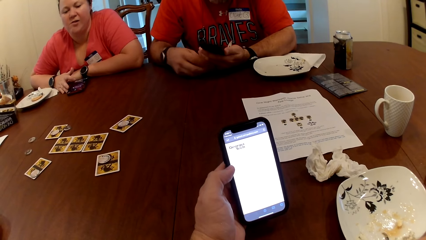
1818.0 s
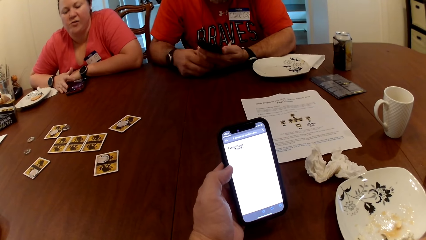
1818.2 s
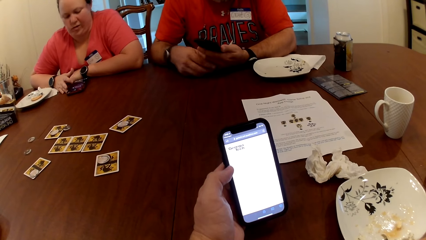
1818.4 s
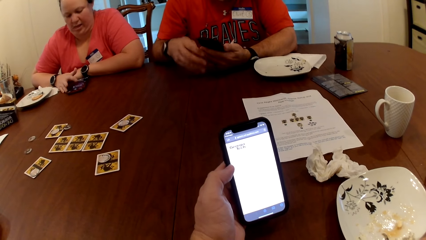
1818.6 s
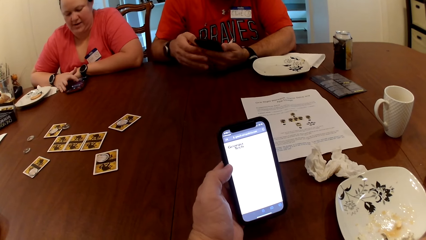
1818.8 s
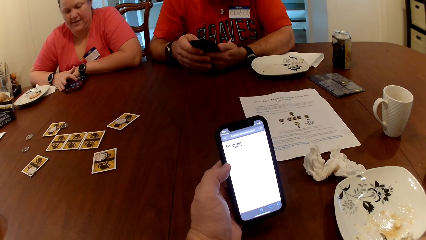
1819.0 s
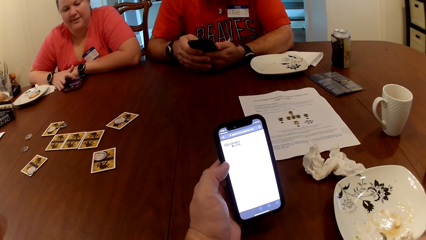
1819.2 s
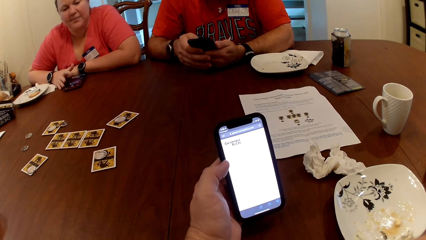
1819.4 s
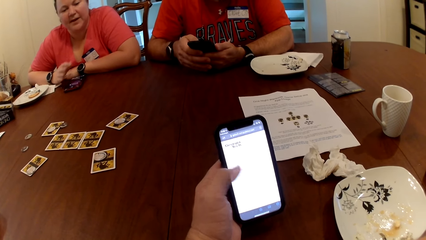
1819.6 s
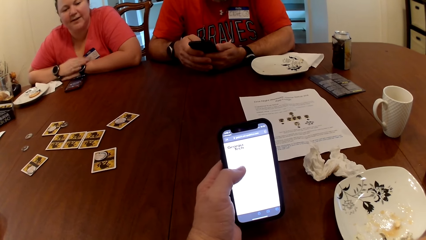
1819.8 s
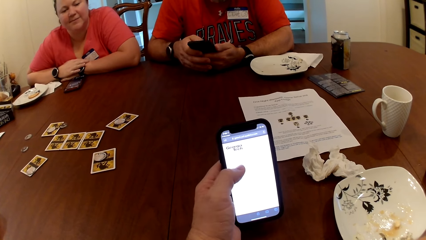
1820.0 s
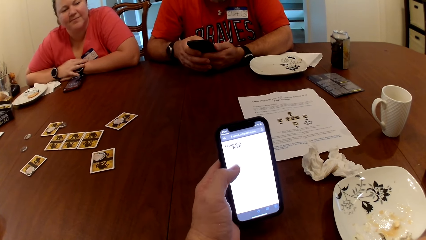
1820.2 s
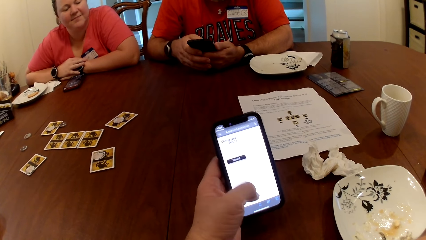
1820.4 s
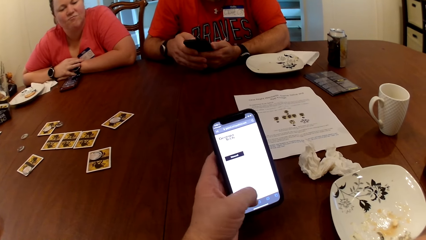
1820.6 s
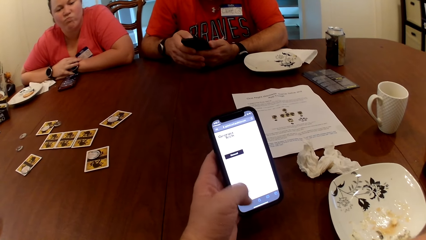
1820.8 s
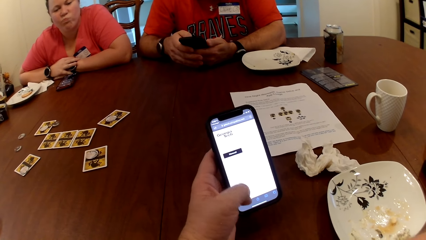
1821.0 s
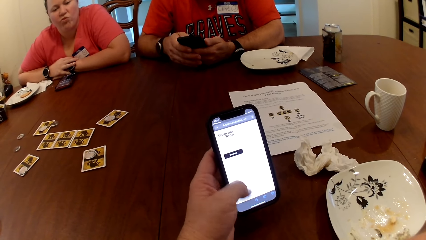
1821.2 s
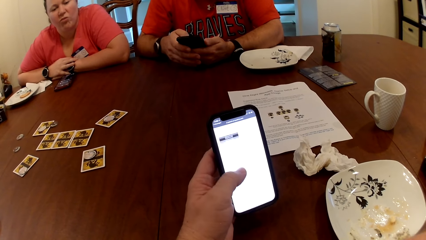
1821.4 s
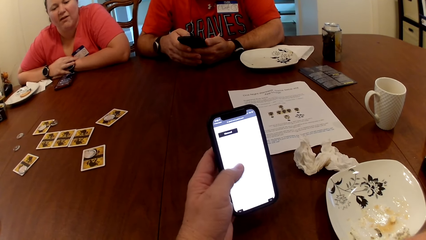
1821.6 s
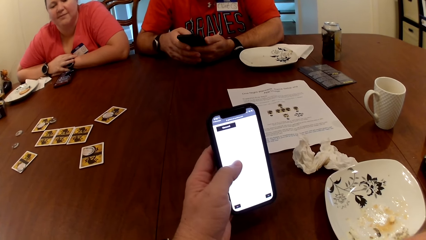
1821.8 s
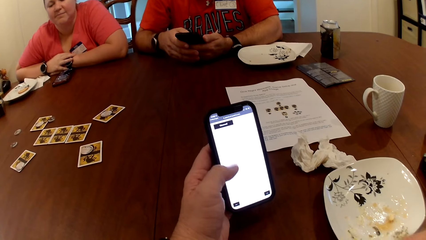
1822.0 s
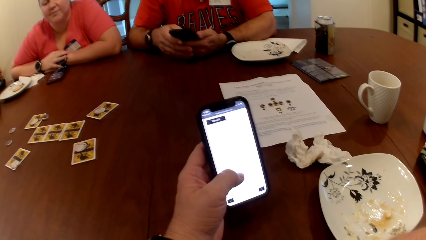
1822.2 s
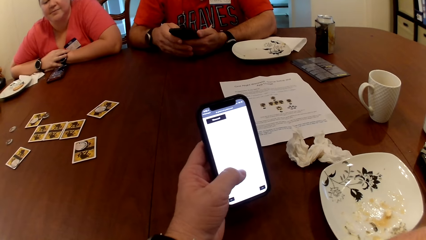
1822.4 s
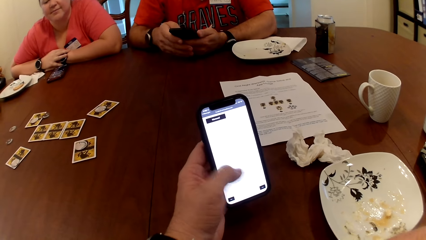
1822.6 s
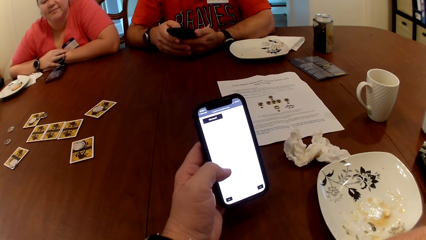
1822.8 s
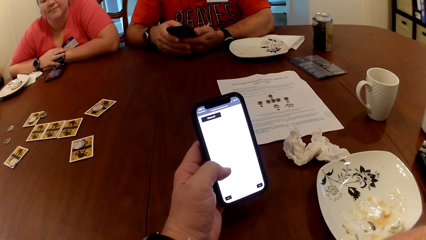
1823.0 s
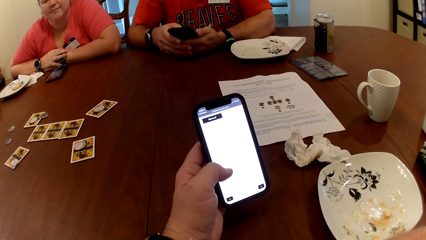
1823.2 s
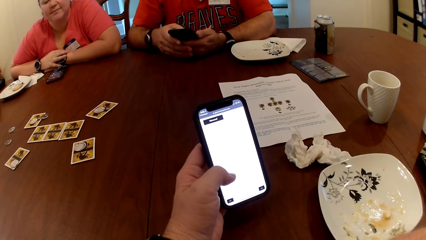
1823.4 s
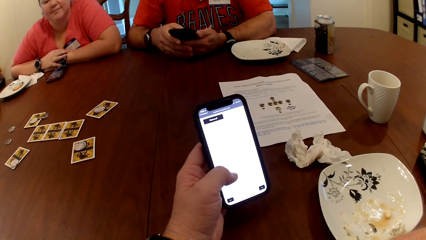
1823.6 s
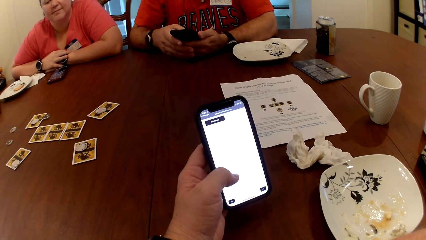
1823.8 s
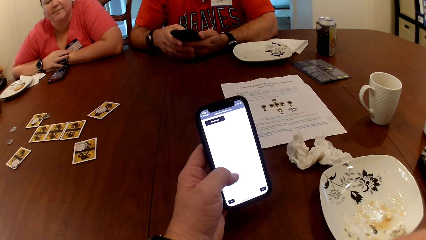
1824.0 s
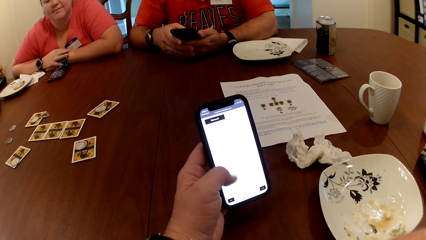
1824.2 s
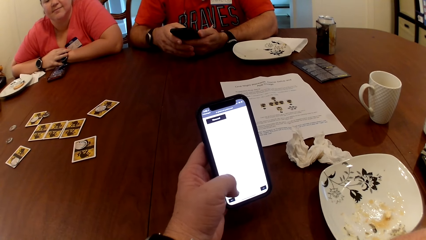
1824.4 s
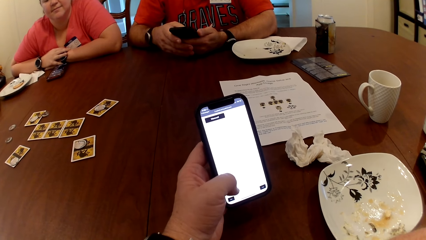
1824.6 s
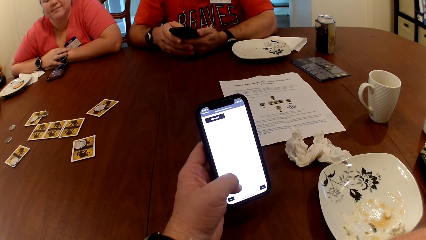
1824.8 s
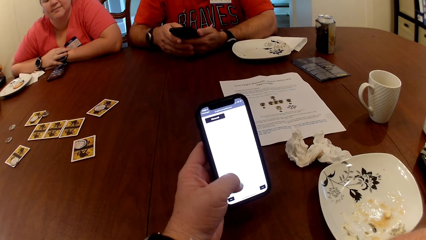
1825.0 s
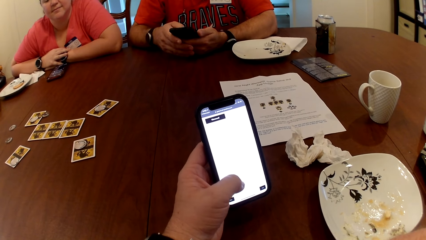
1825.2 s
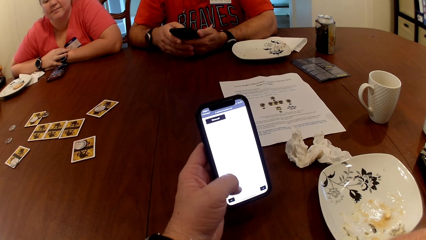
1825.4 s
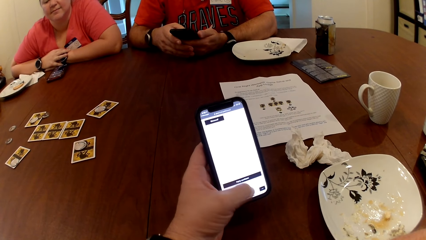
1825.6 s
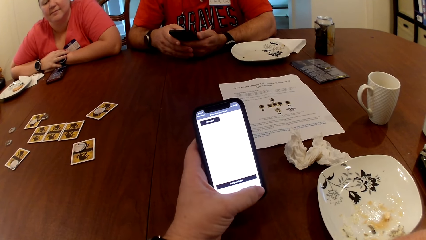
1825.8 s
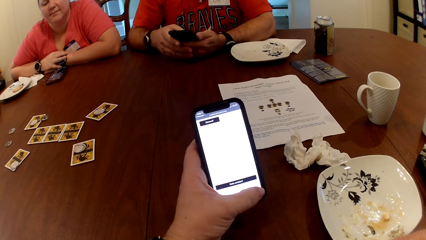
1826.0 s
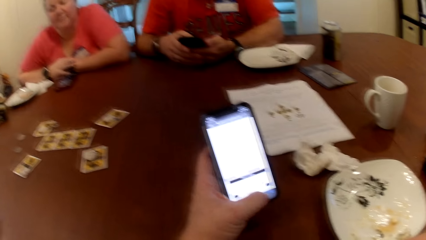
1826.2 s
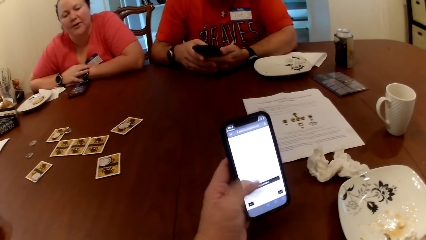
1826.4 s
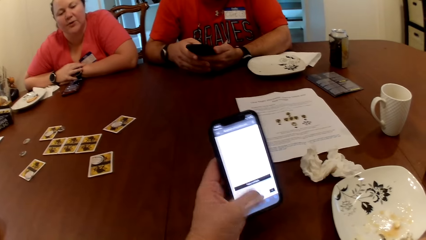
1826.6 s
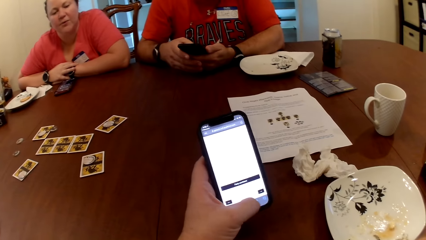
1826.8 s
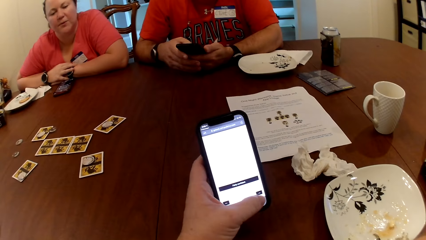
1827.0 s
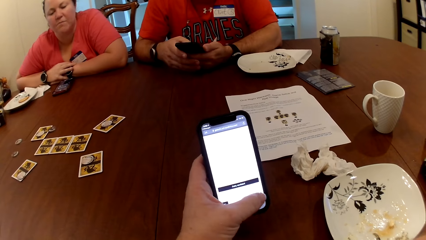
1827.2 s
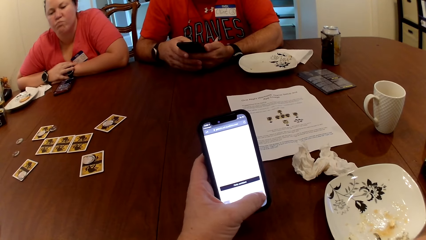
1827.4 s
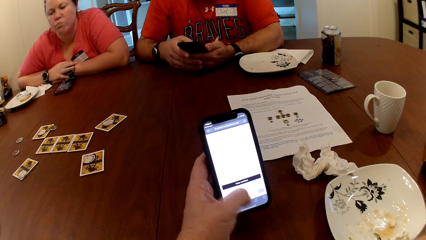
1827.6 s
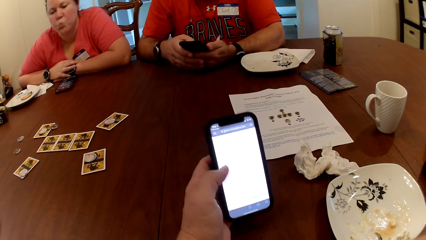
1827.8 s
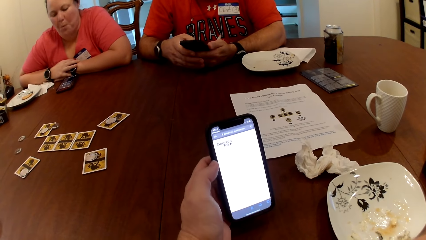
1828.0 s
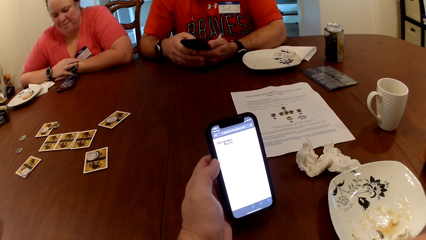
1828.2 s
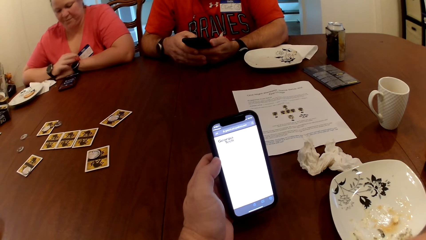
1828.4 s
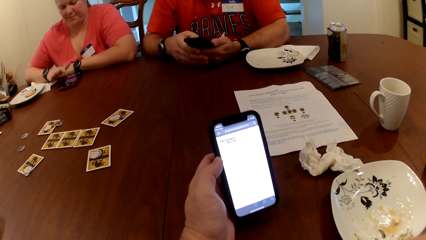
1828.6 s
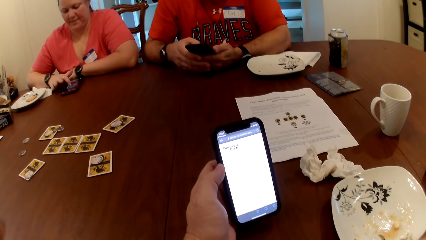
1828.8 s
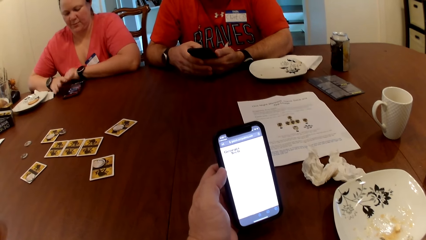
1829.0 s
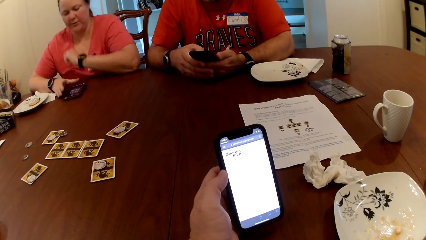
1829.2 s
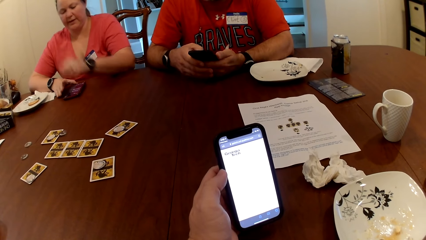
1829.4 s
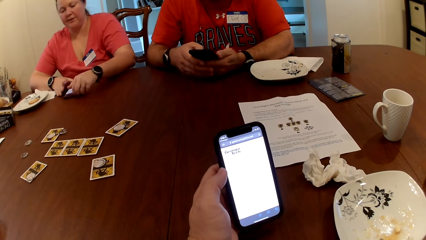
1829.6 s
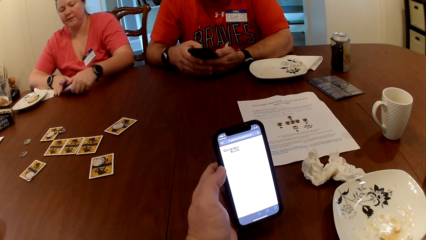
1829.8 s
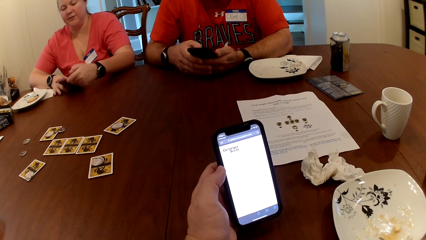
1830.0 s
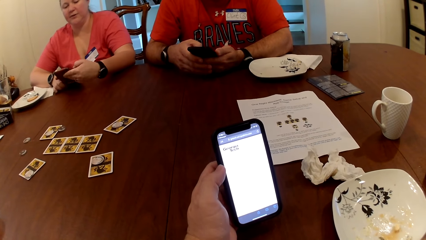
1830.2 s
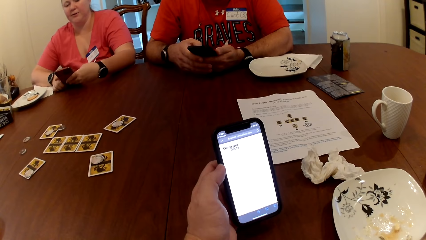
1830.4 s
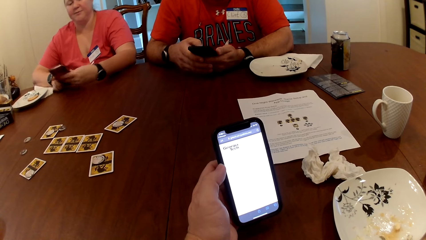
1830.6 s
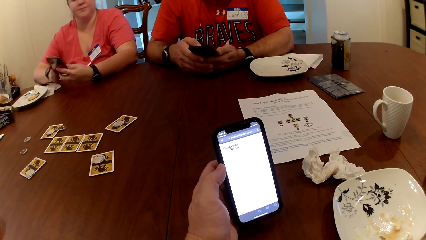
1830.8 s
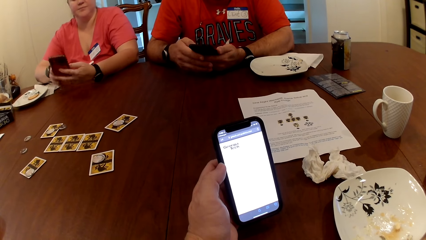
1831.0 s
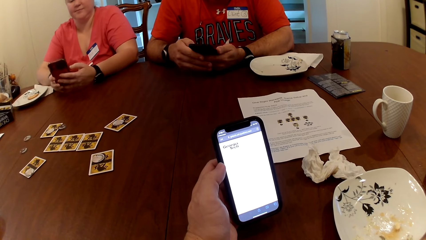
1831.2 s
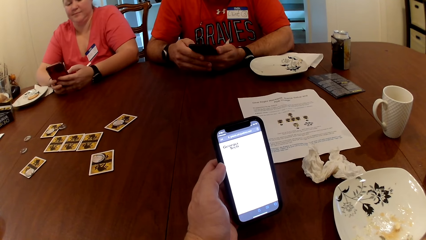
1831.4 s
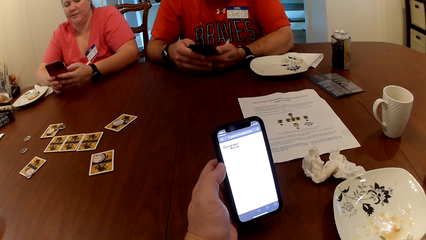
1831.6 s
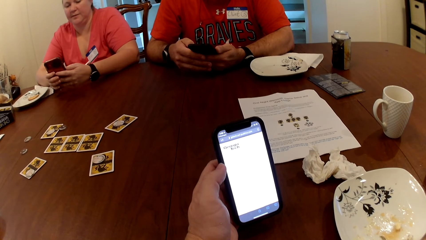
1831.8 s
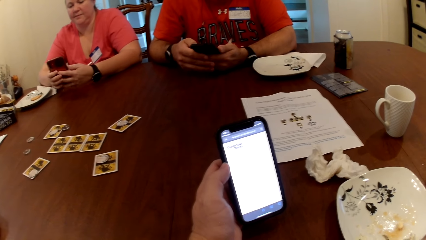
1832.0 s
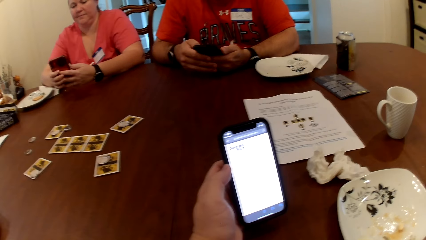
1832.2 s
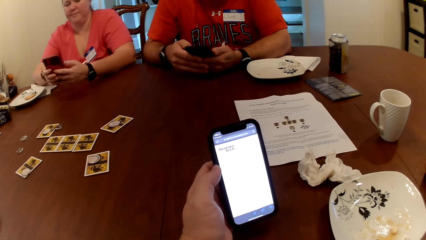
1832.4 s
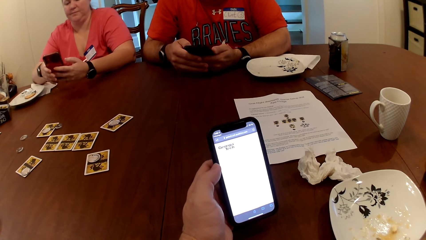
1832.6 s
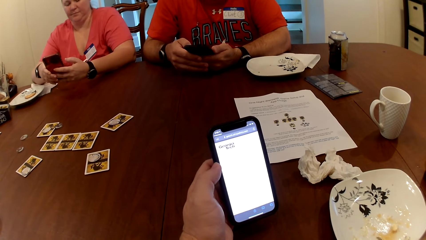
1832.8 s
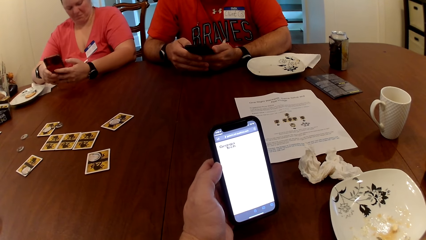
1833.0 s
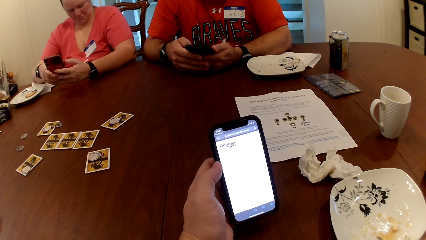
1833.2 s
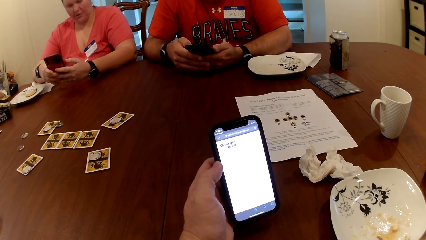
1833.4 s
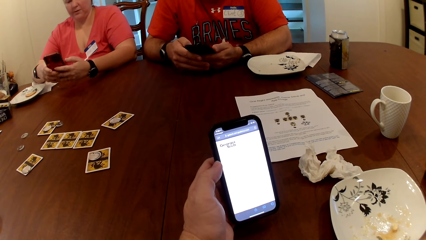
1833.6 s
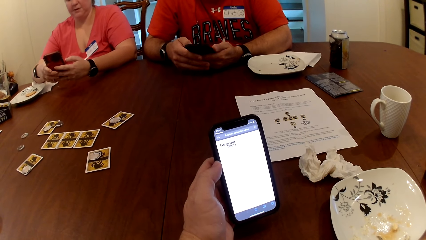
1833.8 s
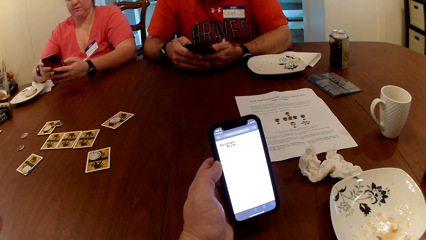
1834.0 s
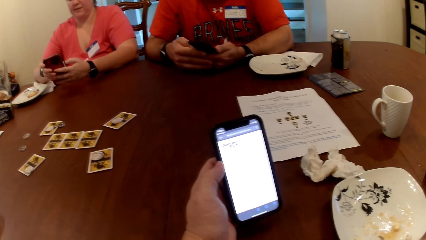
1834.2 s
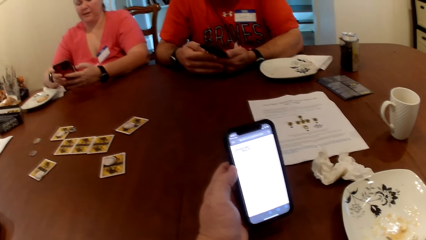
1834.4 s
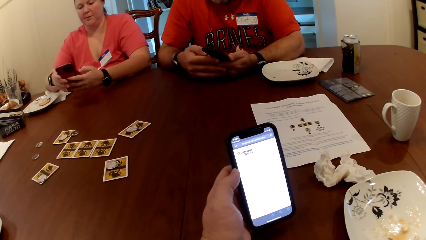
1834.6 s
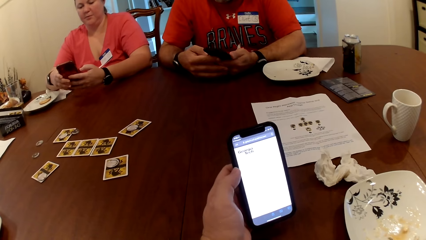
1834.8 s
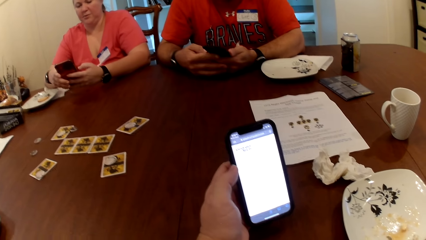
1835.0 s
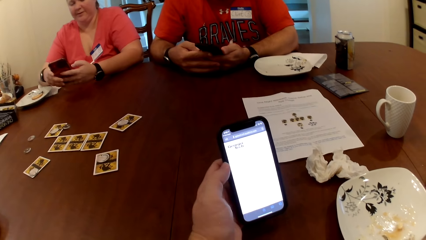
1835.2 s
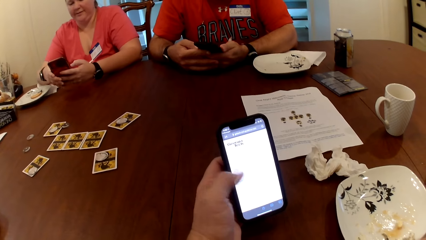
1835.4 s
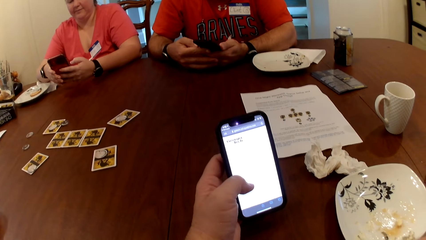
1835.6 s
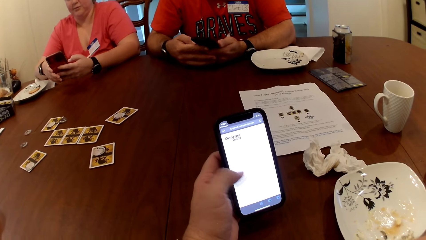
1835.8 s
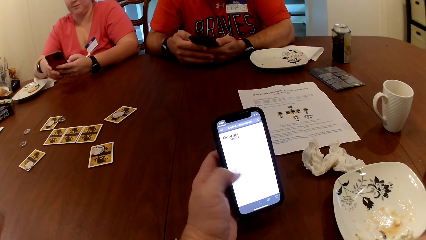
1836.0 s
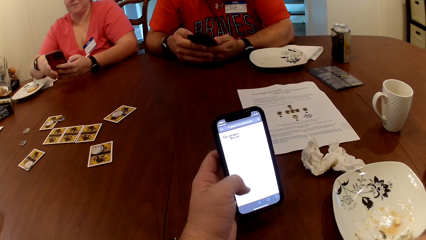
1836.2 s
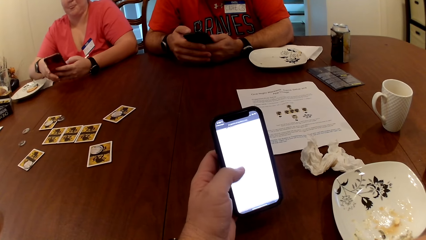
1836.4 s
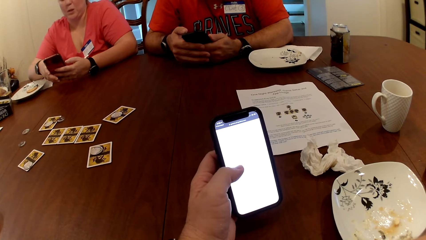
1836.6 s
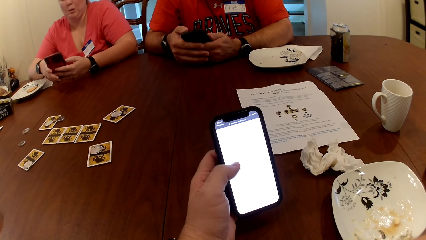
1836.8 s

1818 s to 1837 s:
A man laughs. A woman operates the phone on the table with her right hand. She lets go of her phone on the table. She uses her phone on the table. She picks up the phone from the table with her left hand. She speaks to the man. She operates the phone with both hands. The man uses his phone.
